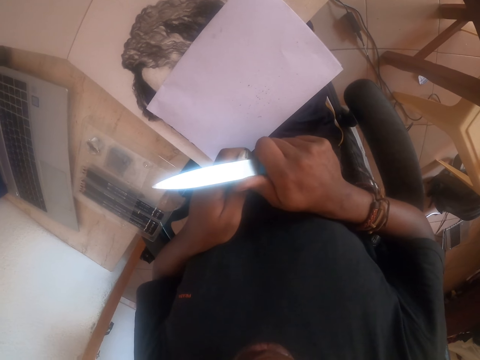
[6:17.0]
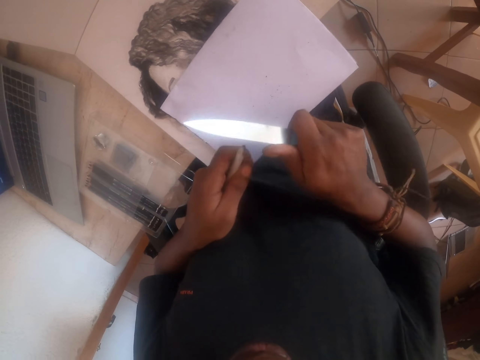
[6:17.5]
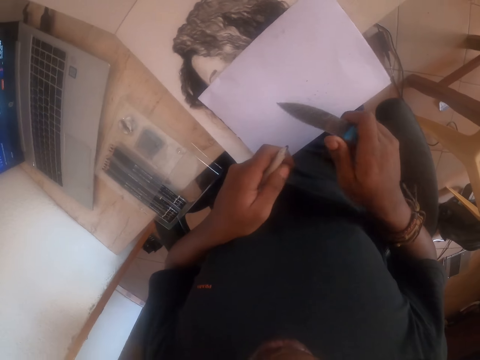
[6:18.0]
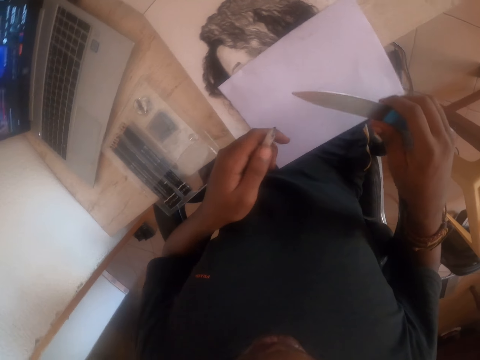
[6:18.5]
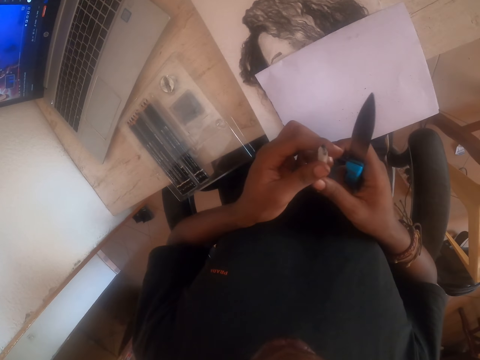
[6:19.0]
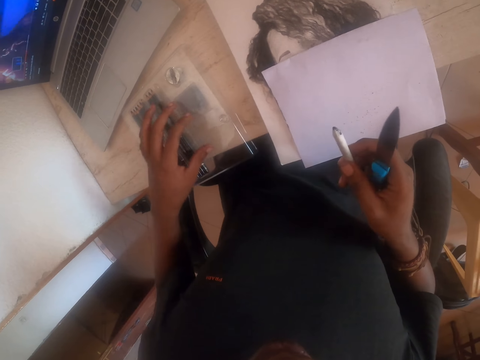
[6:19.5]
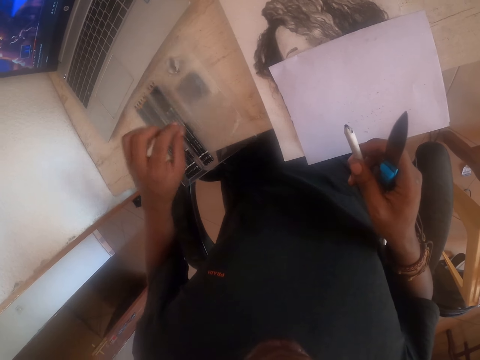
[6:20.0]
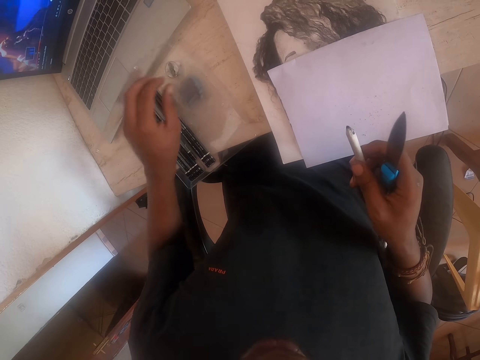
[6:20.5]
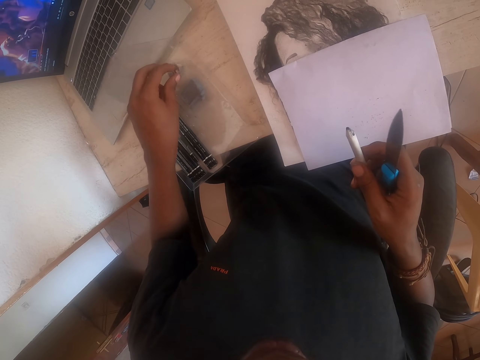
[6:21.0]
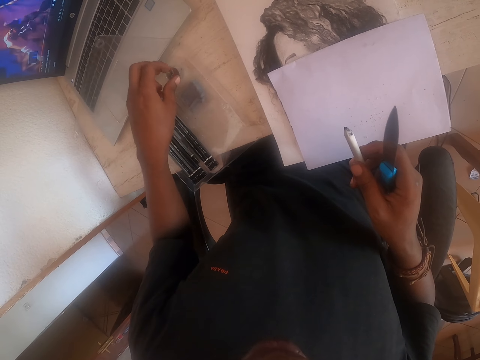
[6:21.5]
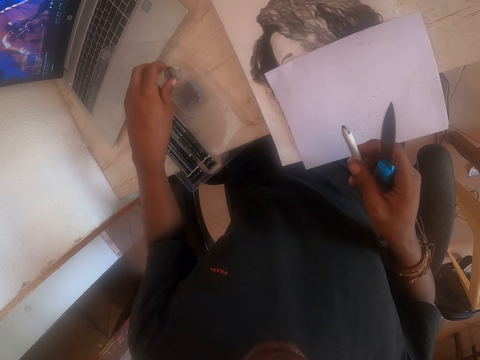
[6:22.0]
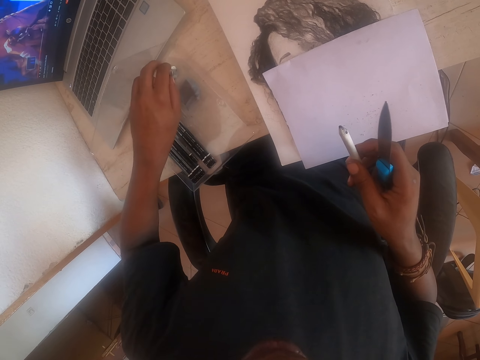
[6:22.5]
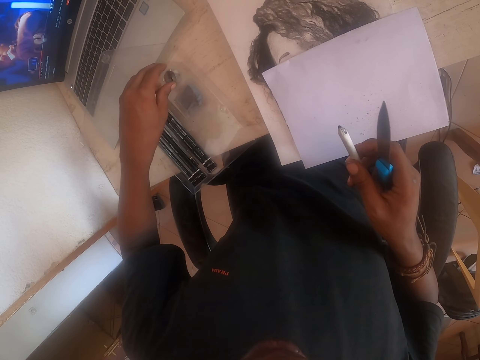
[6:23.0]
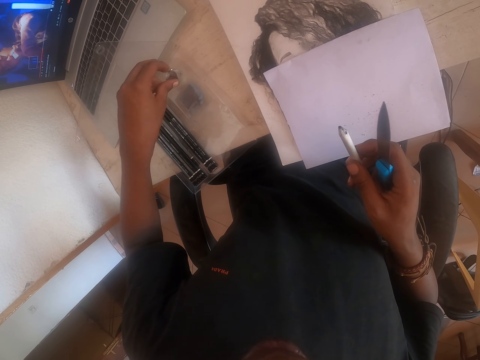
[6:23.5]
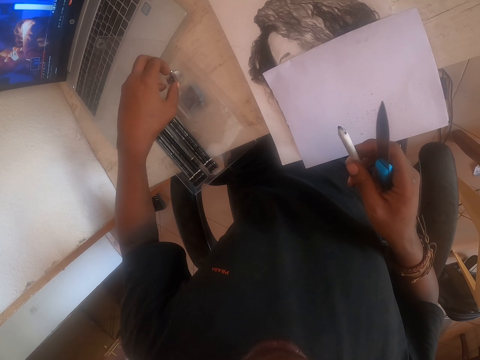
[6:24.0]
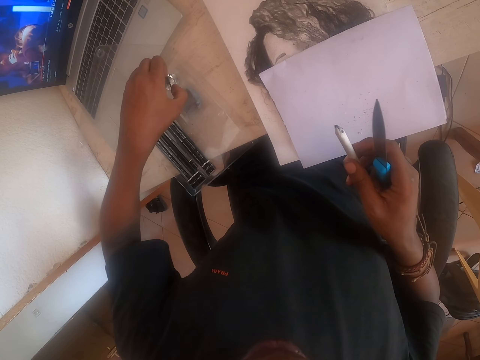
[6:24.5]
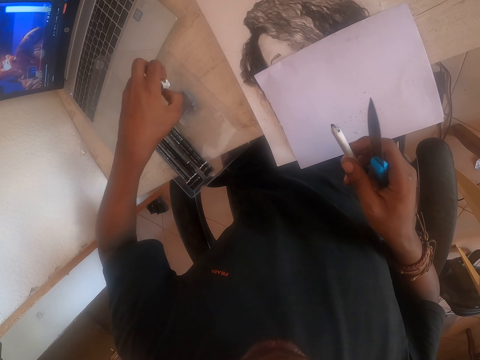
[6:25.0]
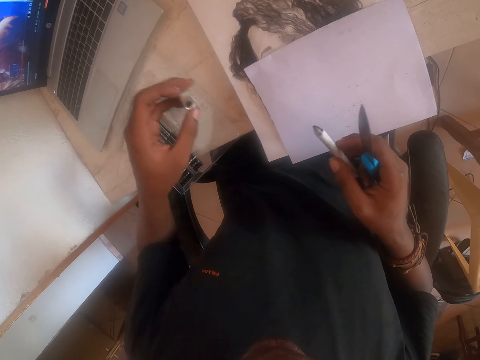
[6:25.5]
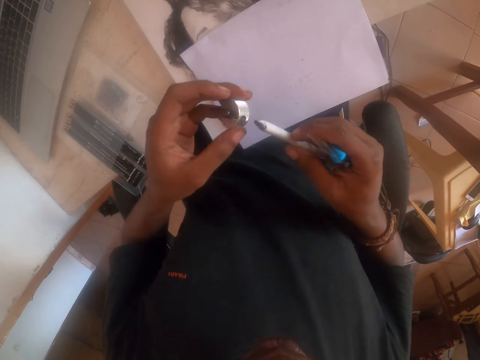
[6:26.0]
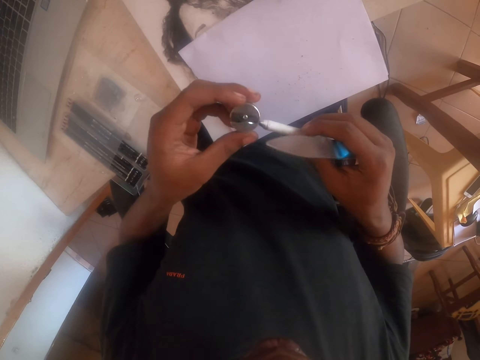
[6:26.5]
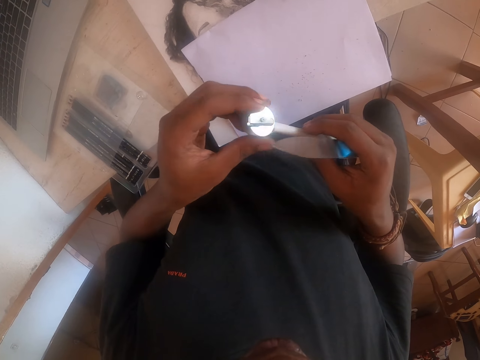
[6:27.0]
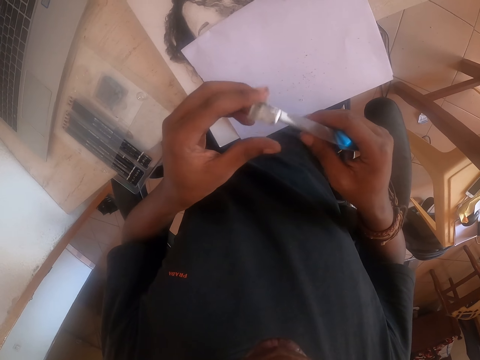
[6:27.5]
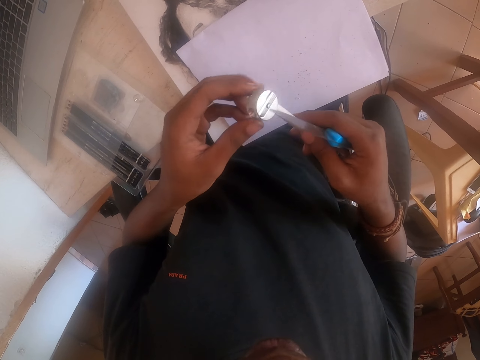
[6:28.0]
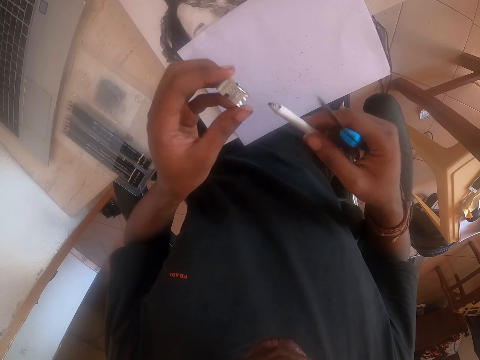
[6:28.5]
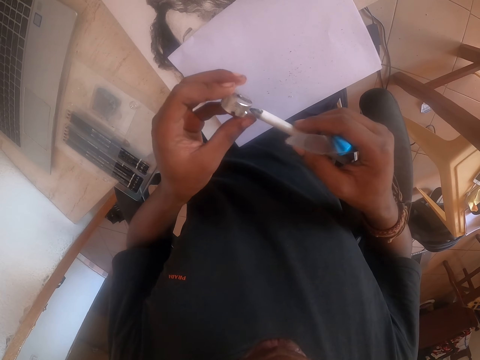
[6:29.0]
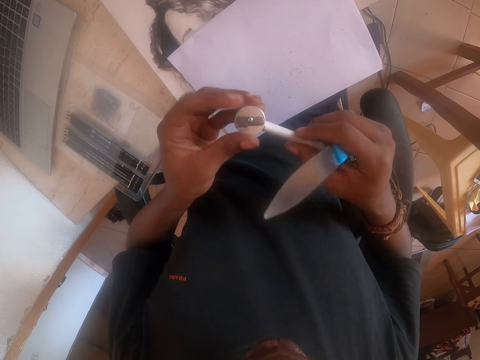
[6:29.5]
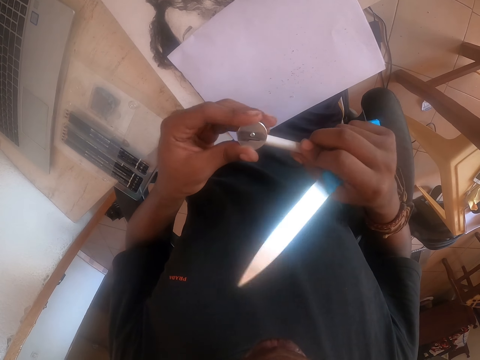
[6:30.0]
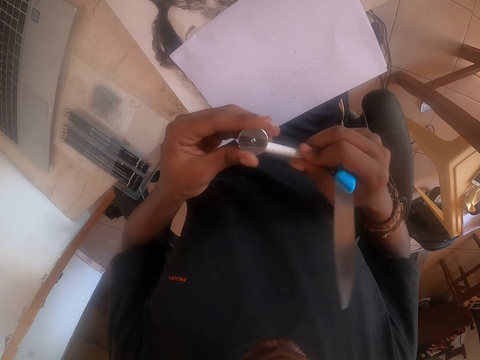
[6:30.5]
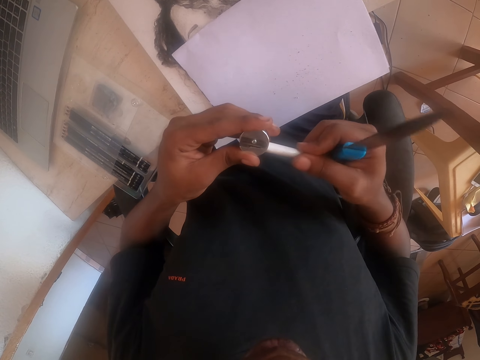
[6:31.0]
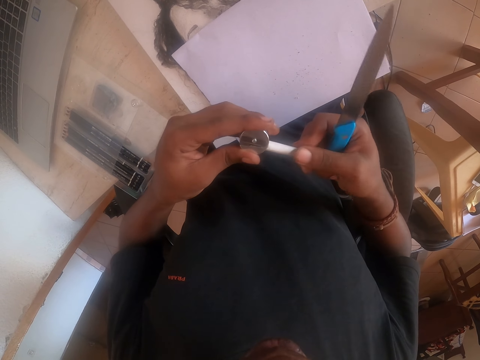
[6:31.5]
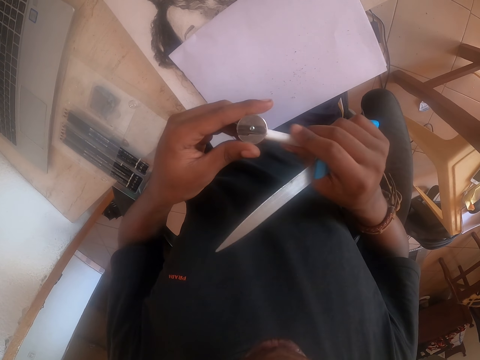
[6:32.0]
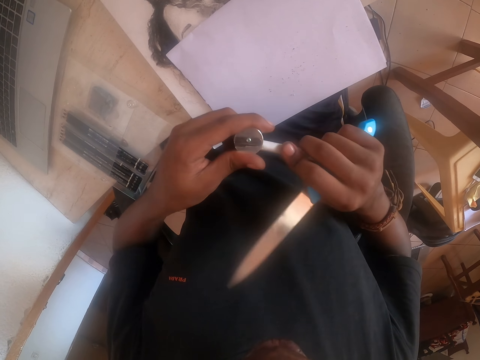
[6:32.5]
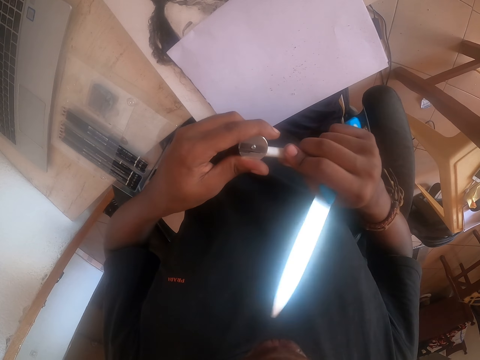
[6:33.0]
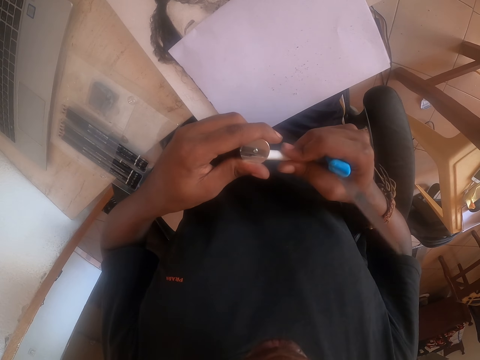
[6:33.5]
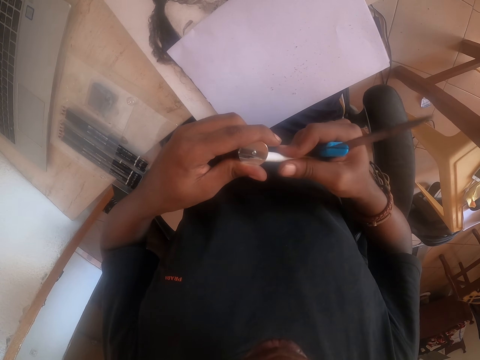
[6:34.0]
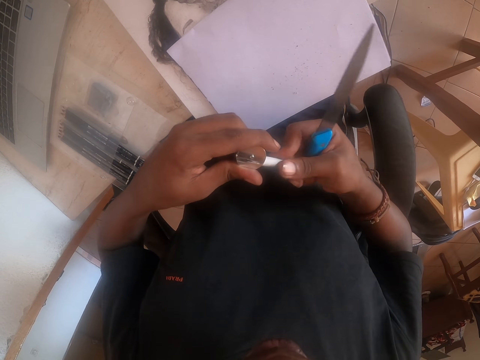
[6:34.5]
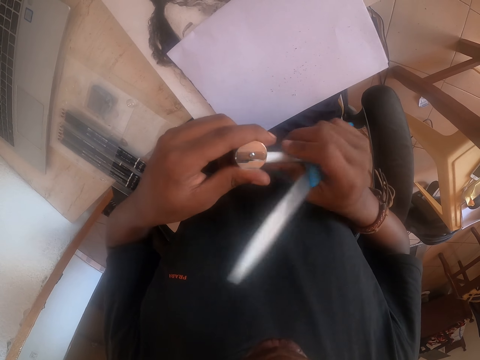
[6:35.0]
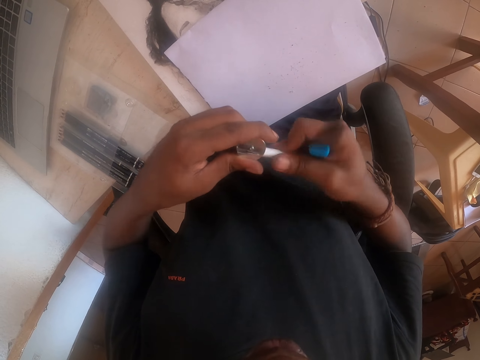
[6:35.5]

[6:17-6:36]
The camera wearer transfers the pencil to the right hand. They open the pencil file. They pick up the sharpener. They sharpen the pencil.

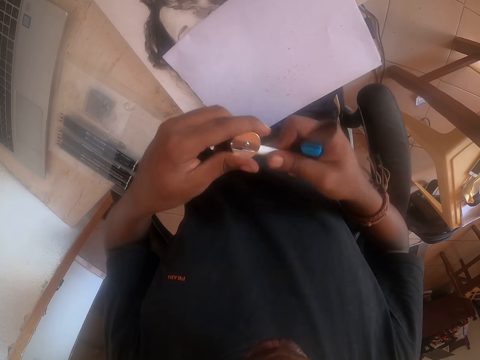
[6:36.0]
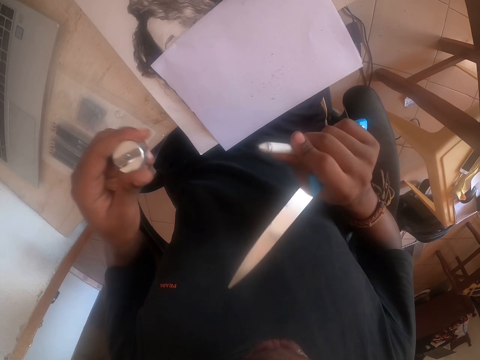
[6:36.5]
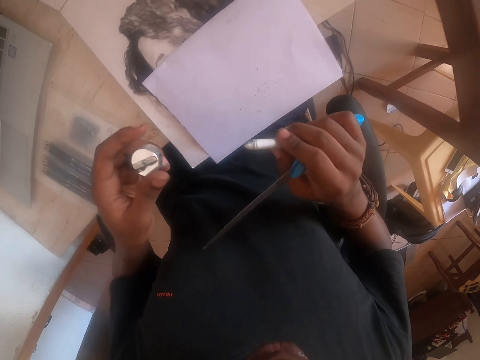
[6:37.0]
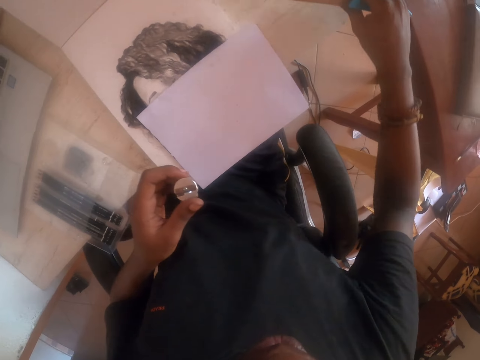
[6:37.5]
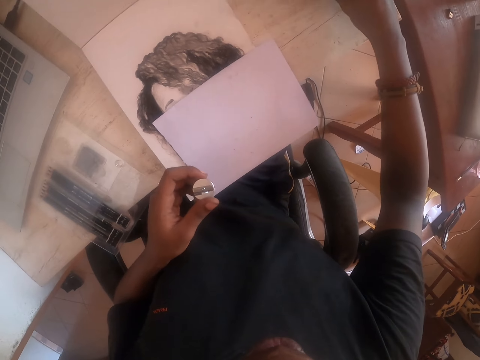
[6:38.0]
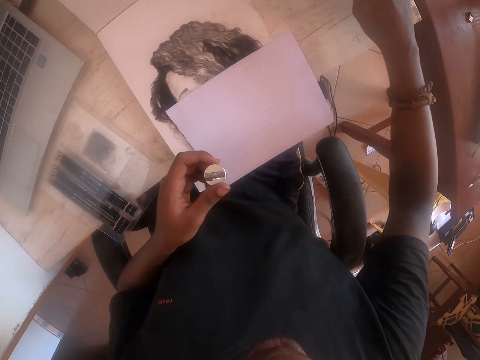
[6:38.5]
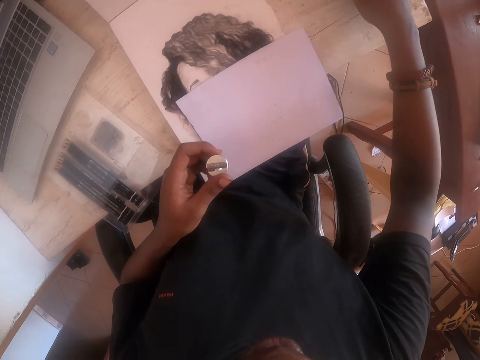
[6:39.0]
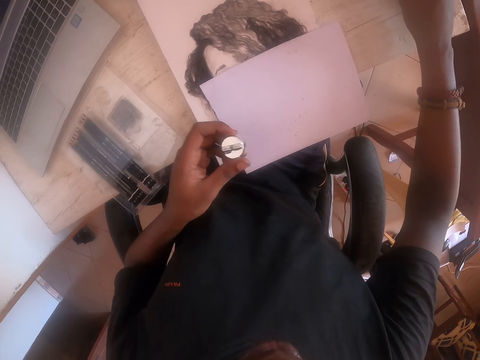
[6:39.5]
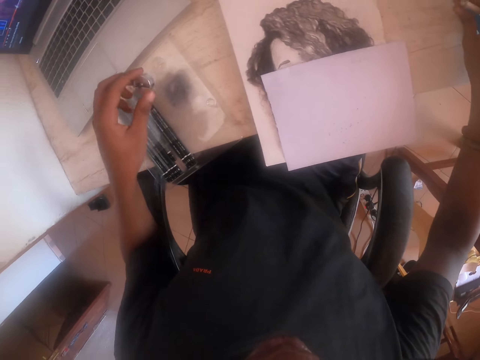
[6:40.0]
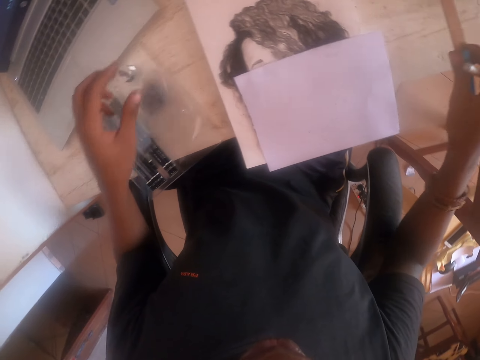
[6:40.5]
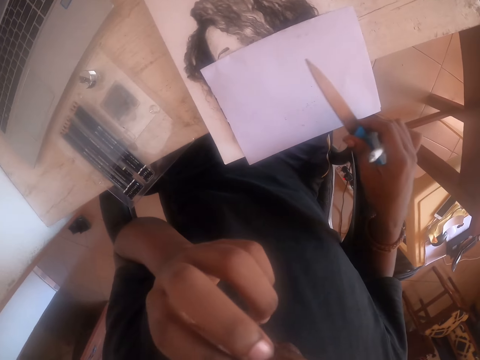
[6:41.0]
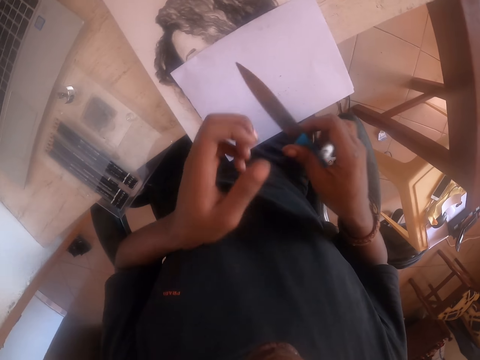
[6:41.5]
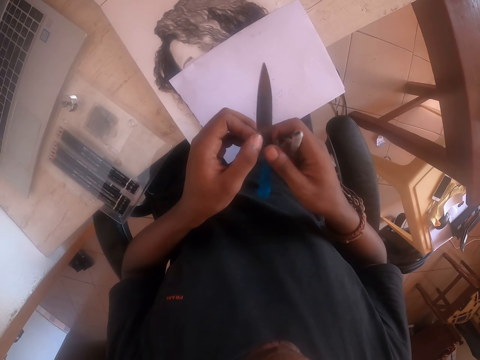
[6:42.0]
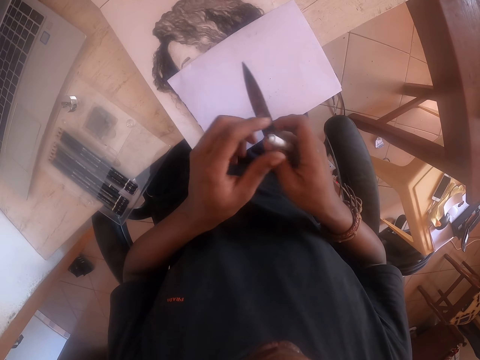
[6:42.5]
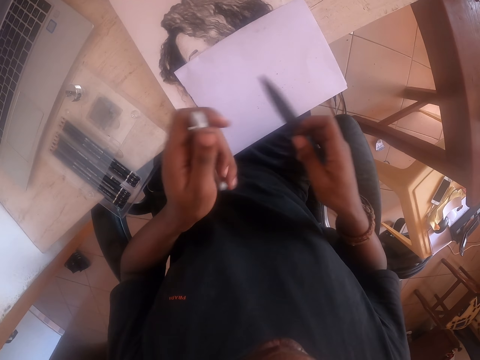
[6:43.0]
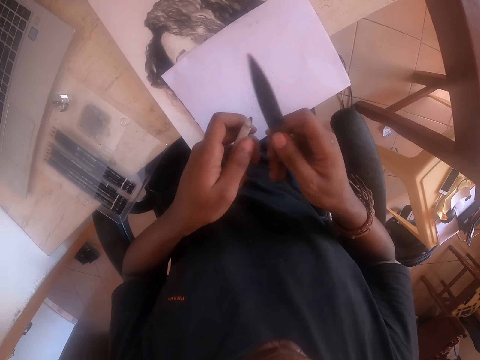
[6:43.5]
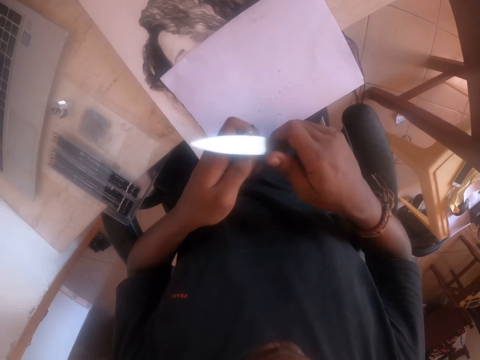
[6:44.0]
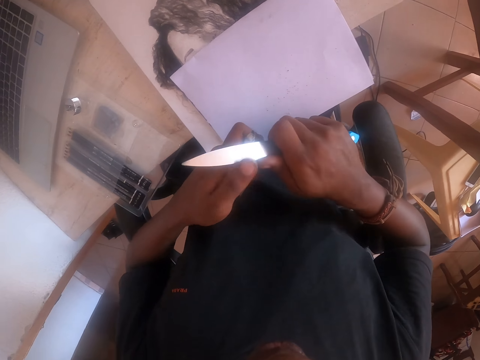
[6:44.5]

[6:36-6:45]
The camera wearer places the pencil on the table. They place the sharpener on the pencil file. They touch the face. They transfer the pencil to the left hand. They sharpen the pencil.
